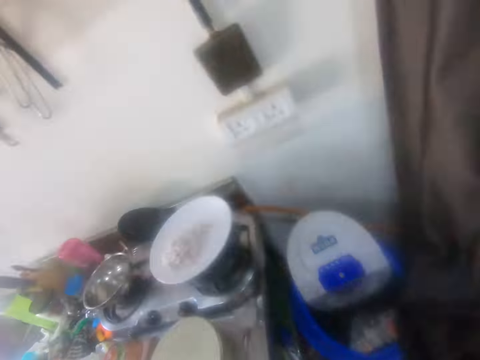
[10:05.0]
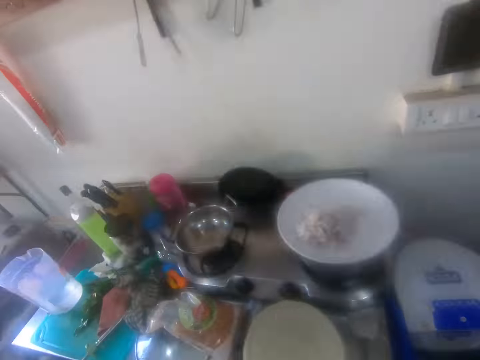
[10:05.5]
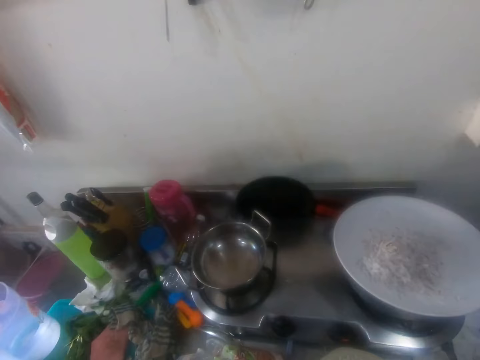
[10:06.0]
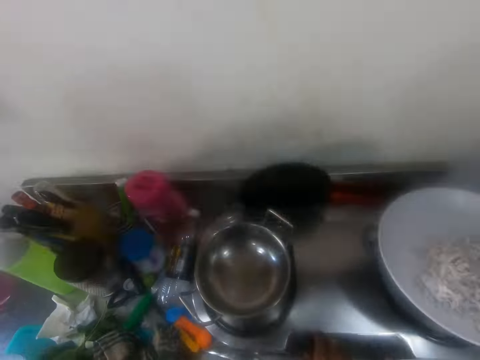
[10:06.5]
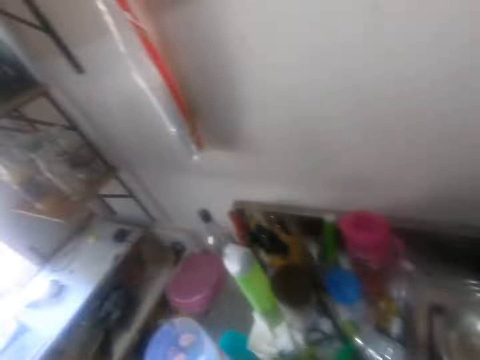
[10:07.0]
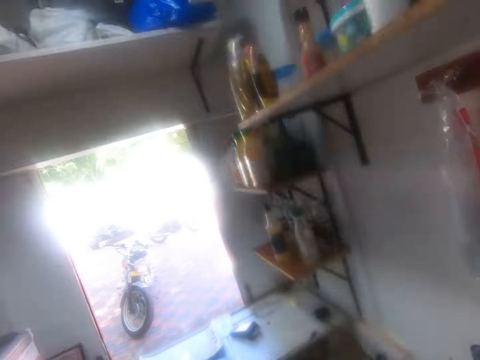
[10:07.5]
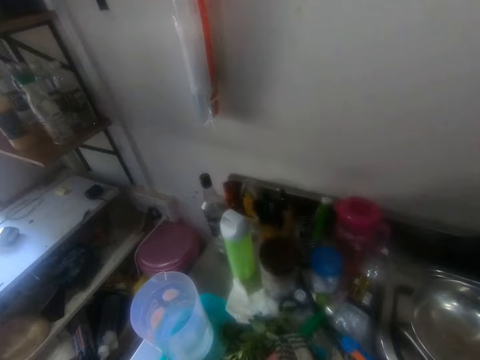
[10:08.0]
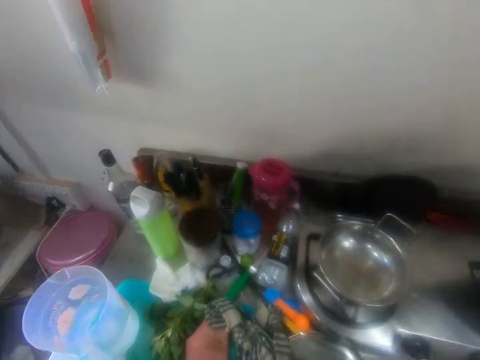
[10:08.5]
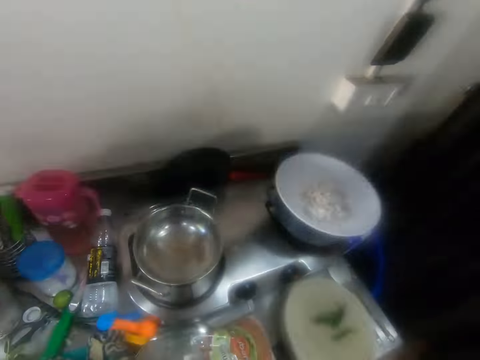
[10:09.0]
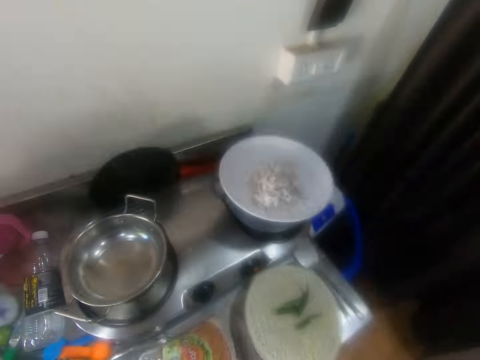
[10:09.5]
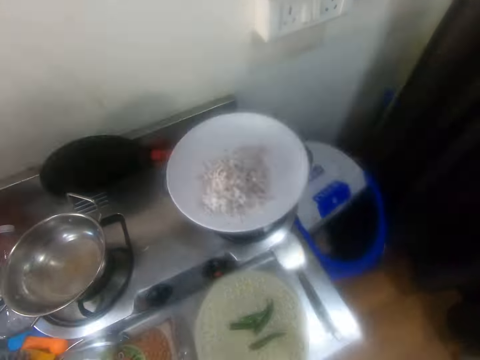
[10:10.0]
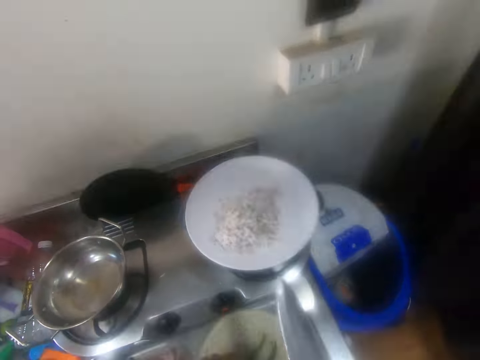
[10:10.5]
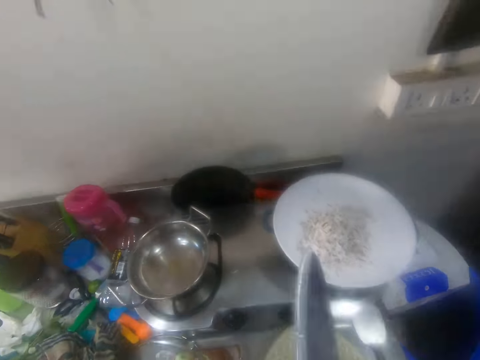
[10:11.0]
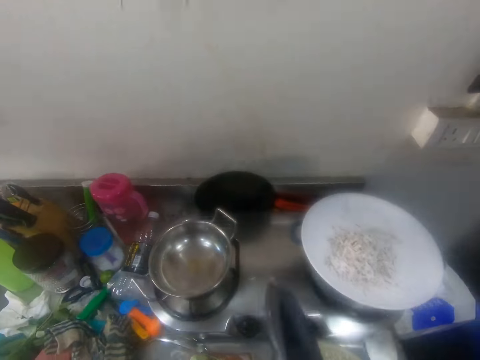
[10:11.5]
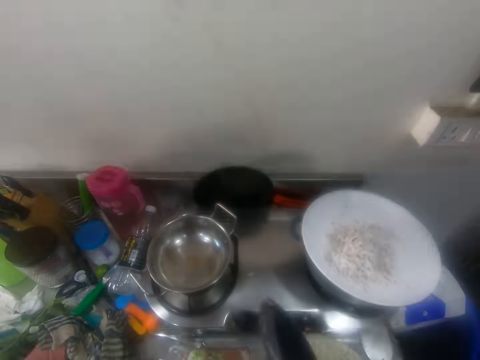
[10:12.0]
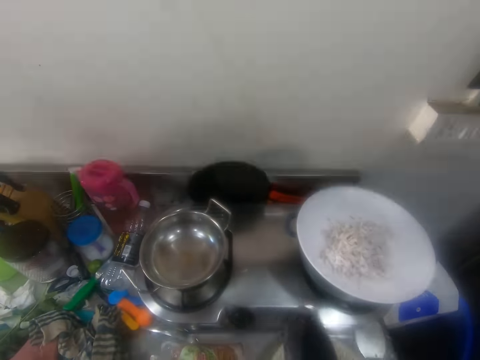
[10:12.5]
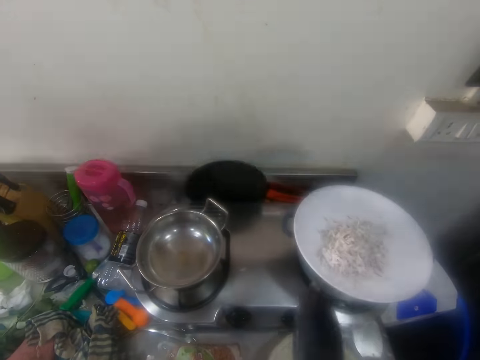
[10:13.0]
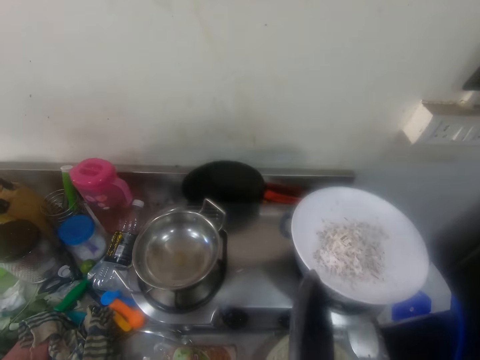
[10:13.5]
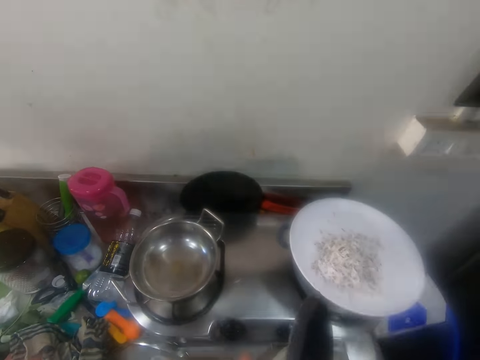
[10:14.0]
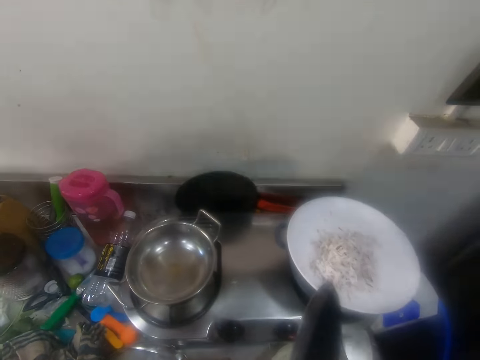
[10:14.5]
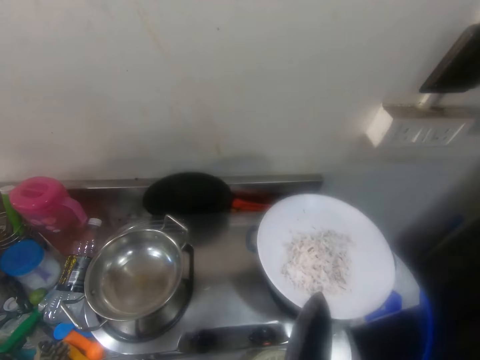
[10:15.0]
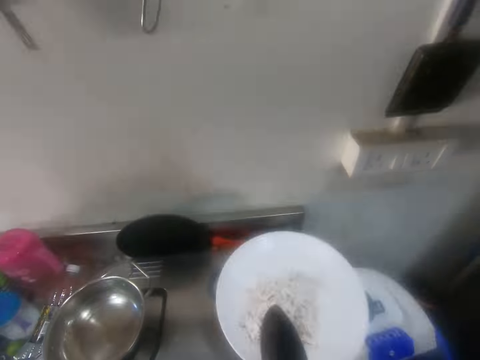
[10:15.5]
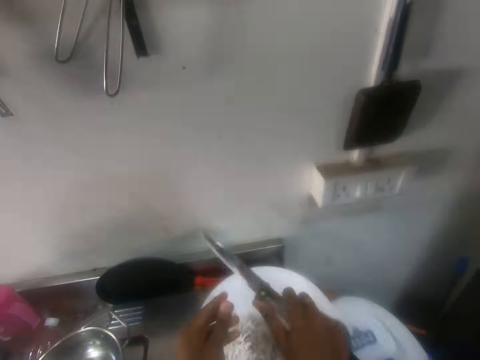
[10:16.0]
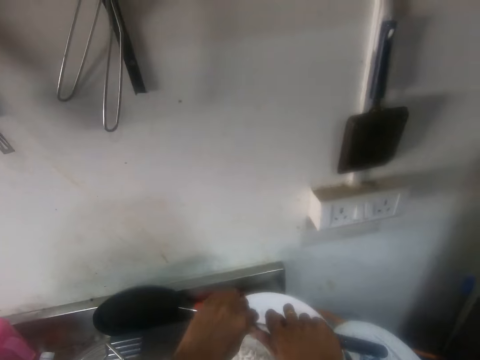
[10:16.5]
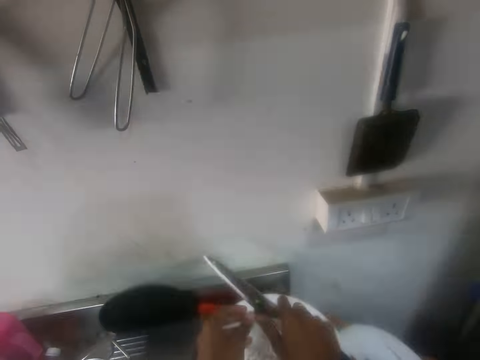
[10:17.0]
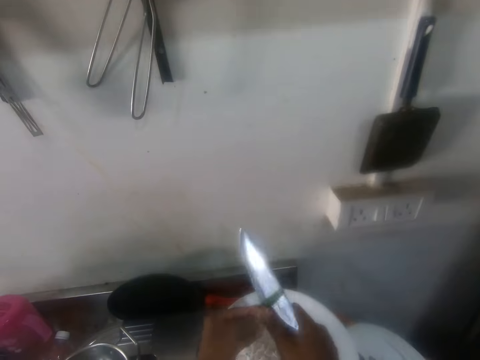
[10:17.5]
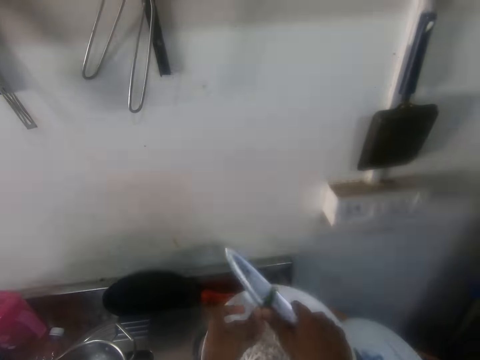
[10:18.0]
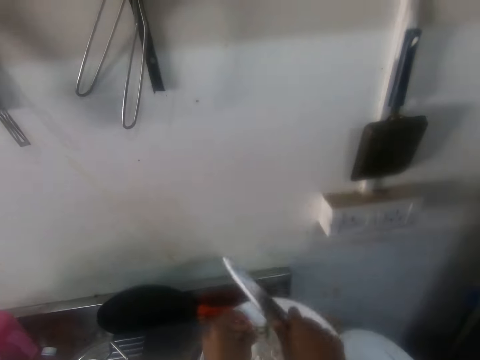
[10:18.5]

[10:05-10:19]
The camera wearer walks in the kitchen. They look around. They pick something in the plate and cut something with a knife. They move around. They put something in the bowl on the table and cut something with a knife.

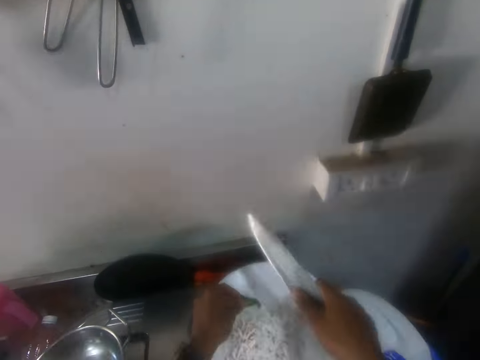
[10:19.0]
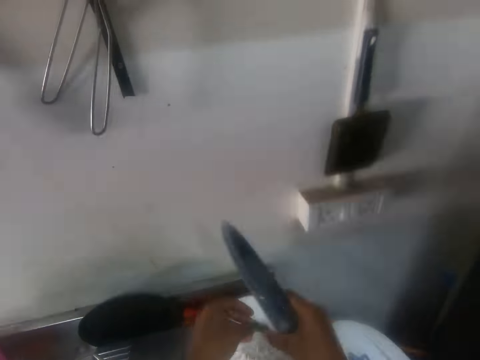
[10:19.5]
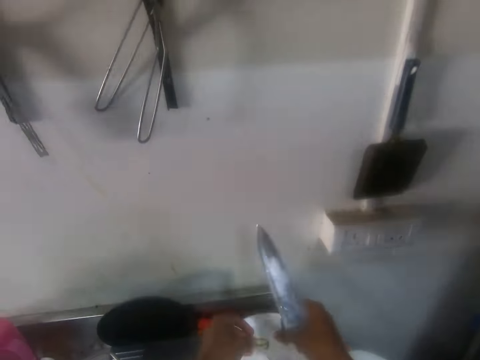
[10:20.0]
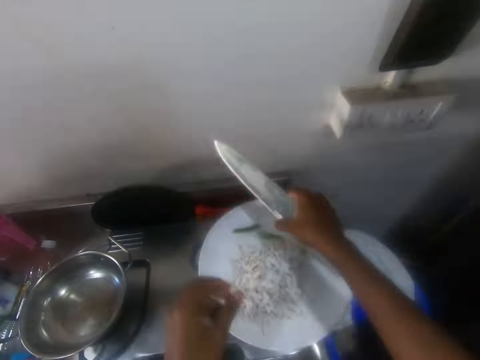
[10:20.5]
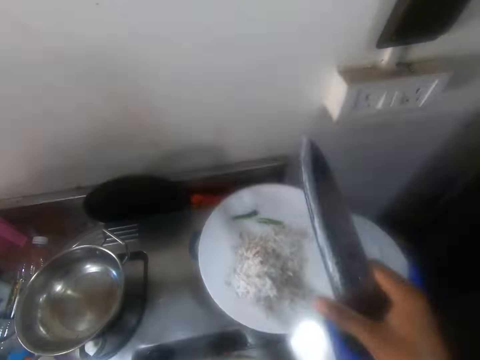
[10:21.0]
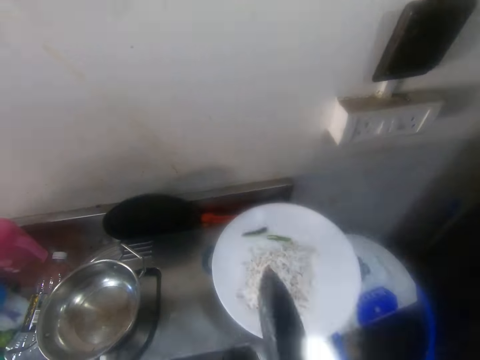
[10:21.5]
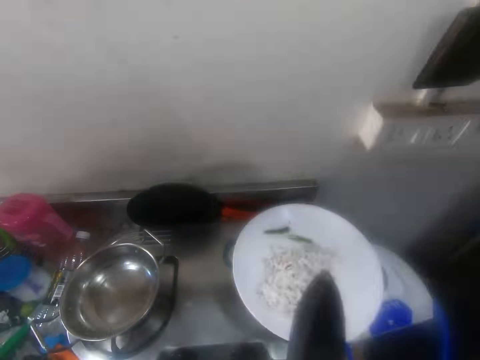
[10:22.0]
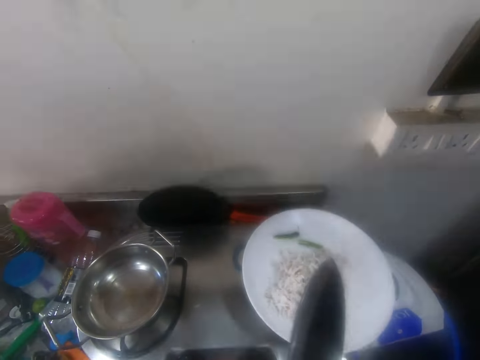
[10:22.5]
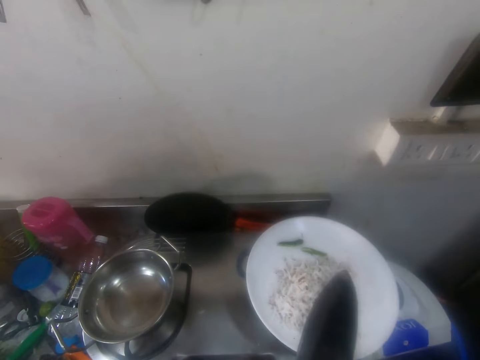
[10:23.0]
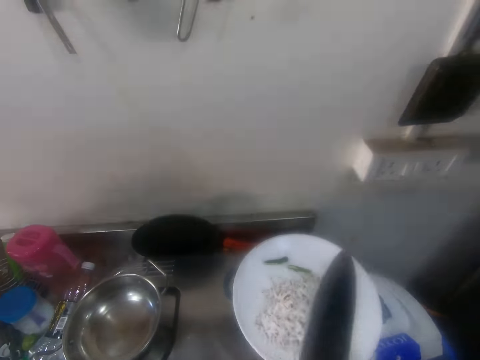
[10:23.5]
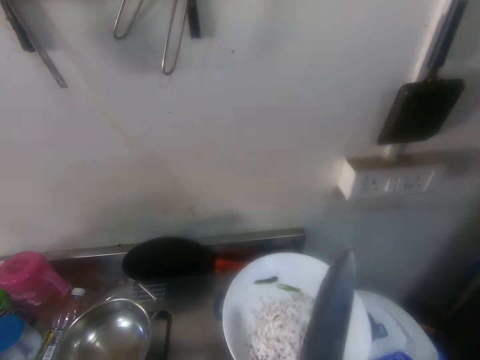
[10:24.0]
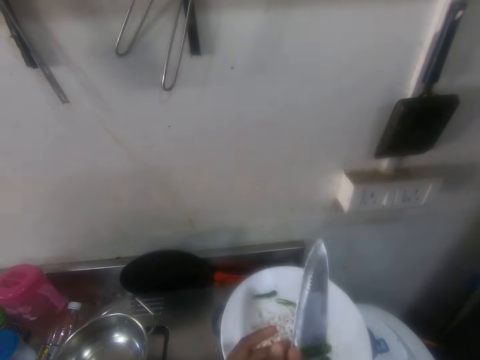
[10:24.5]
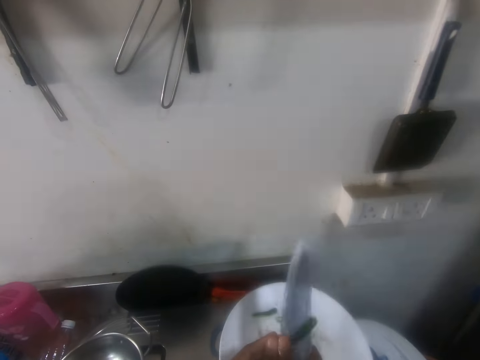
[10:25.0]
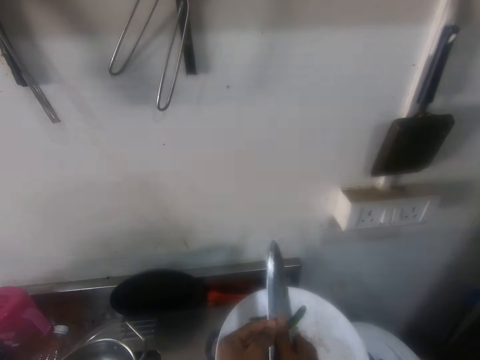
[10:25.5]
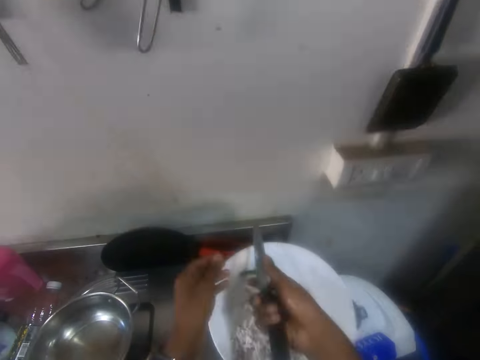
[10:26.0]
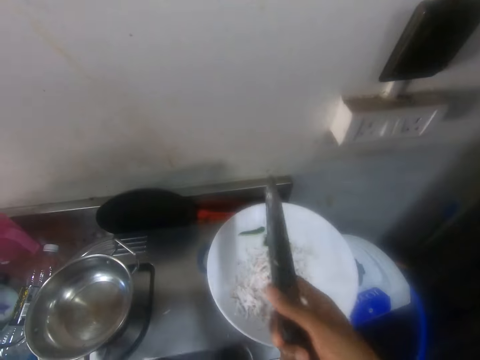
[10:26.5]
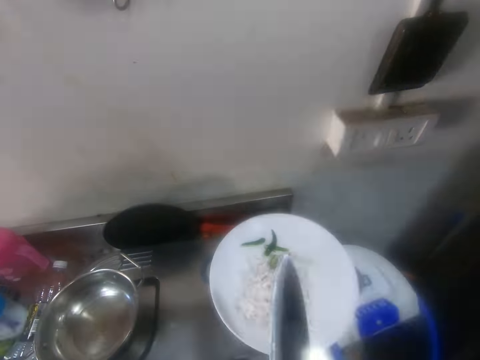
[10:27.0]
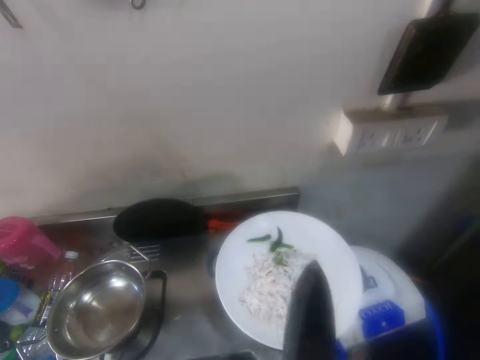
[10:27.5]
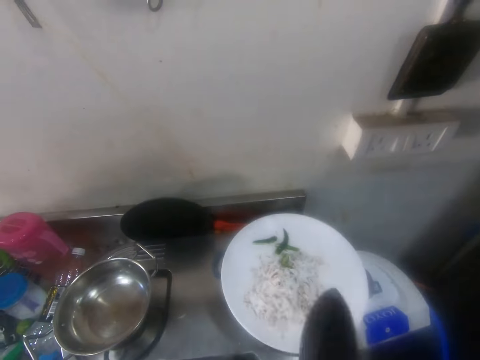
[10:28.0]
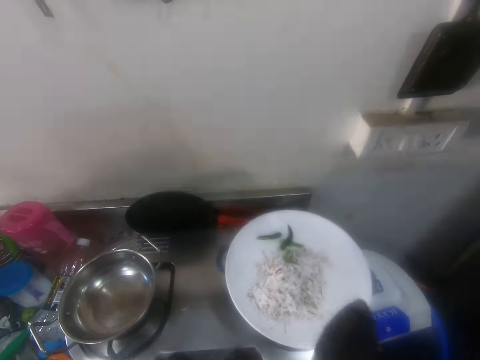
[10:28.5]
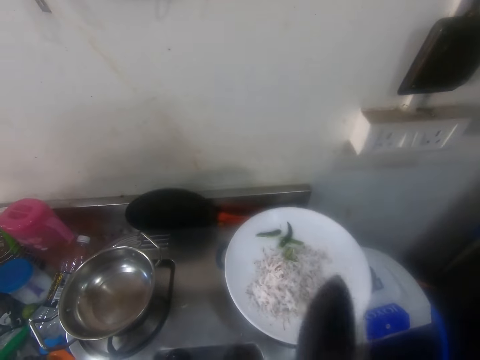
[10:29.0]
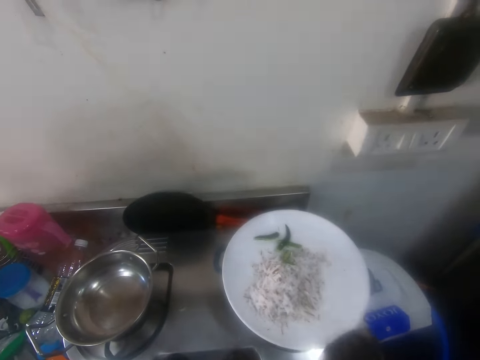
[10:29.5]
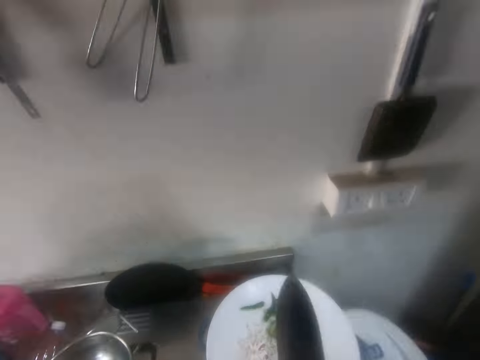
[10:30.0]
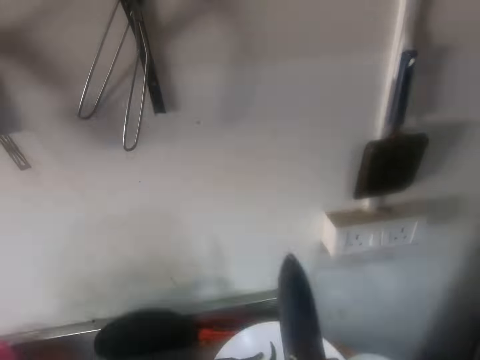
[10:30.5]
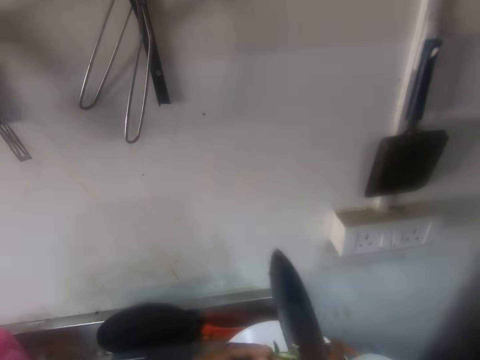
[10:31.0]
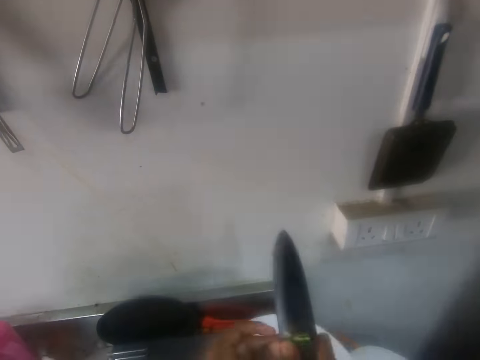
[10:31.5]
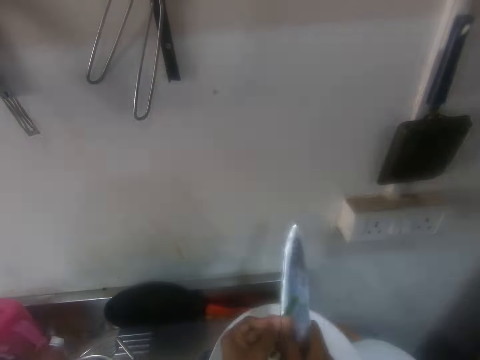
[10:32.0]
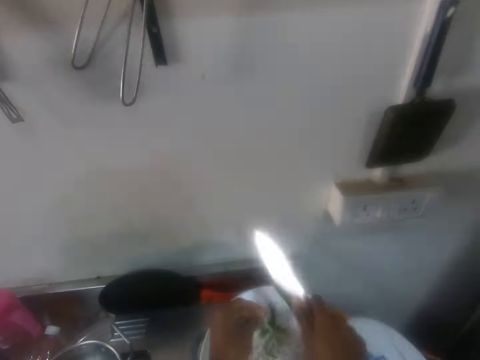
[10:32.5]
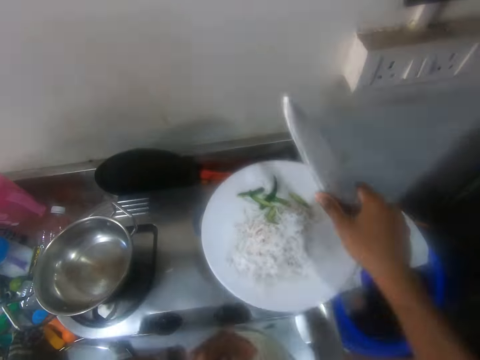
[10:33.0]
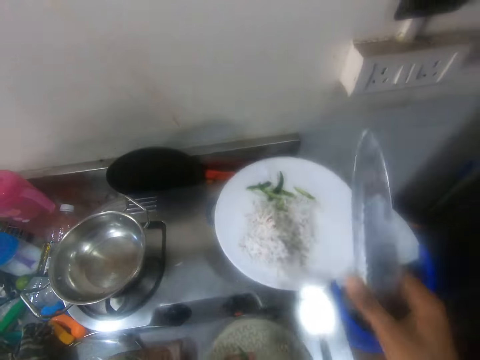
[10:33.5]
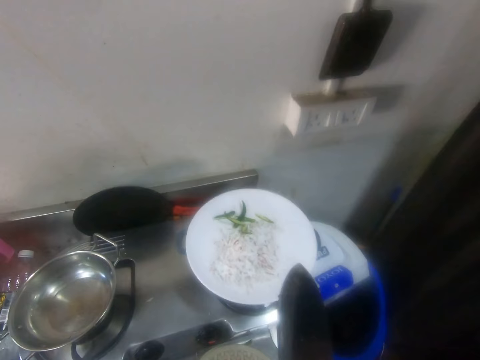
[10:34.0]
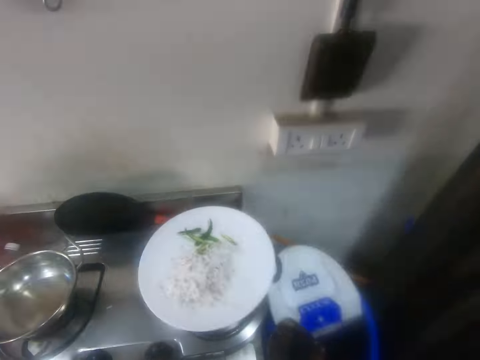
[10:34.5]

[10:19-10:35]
The camera wearer cuts something with their hand. They put something in the bowl on the table. They cut something with a knife. They put something in the bowl on the table. They pick something in the plate. They cut something with a knife. They put something in the bowl on the table. They pick something in the plate. They cut something with a knife.
